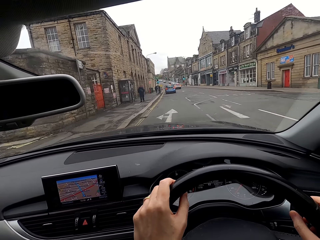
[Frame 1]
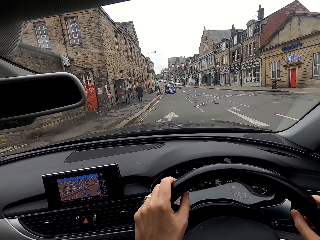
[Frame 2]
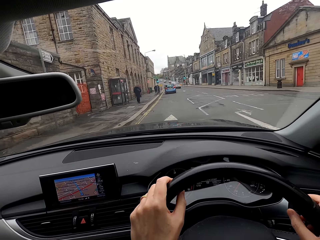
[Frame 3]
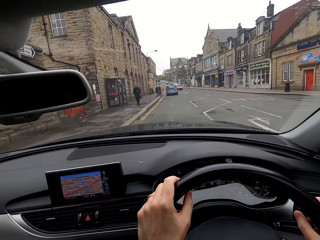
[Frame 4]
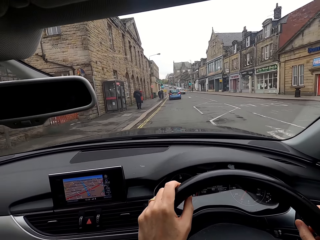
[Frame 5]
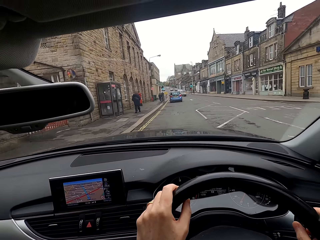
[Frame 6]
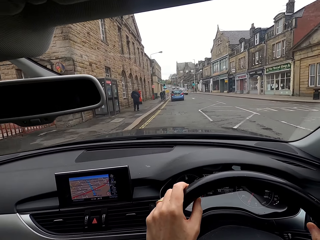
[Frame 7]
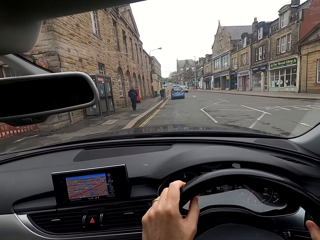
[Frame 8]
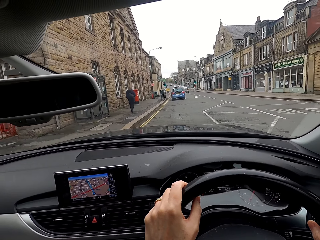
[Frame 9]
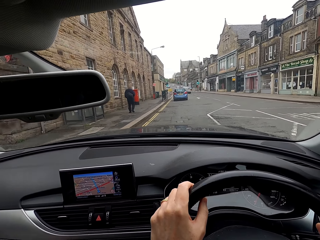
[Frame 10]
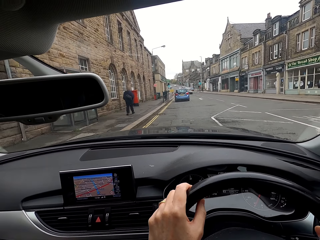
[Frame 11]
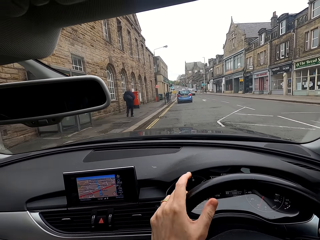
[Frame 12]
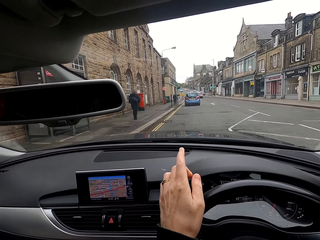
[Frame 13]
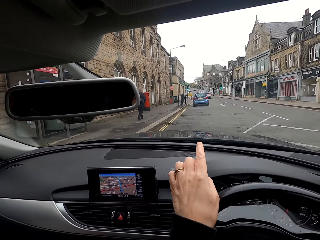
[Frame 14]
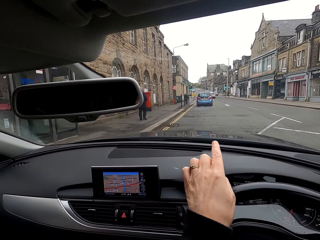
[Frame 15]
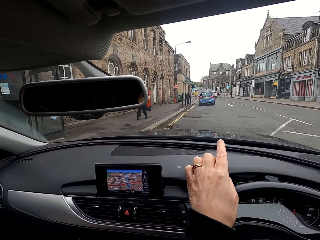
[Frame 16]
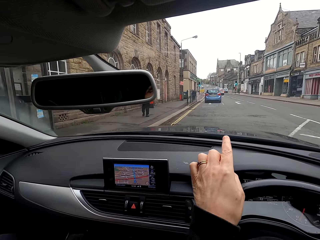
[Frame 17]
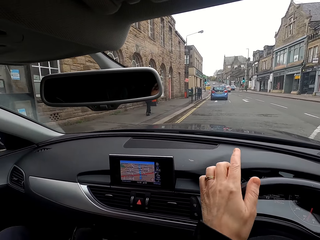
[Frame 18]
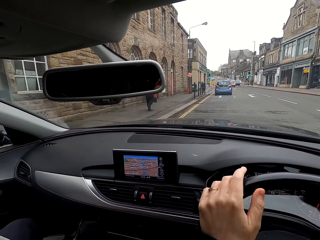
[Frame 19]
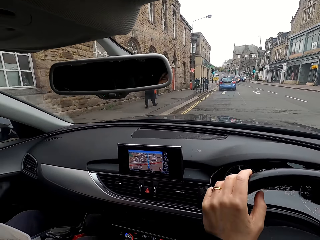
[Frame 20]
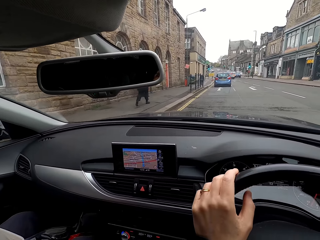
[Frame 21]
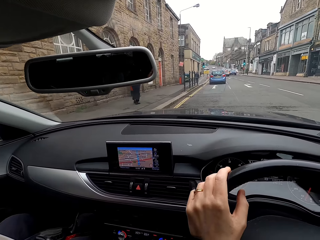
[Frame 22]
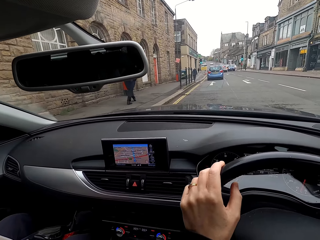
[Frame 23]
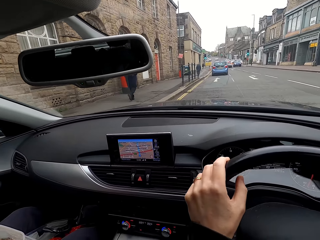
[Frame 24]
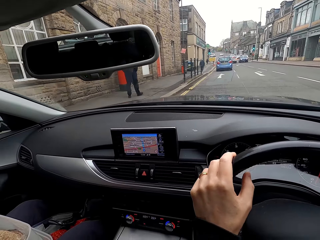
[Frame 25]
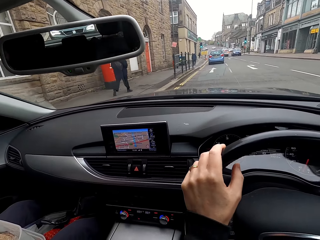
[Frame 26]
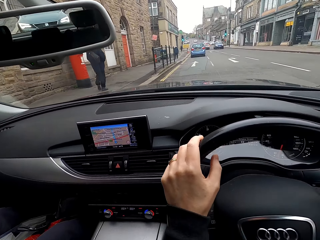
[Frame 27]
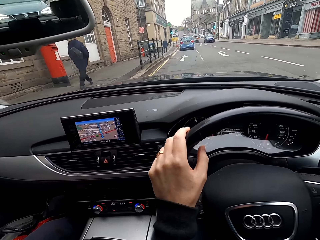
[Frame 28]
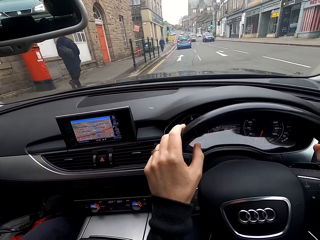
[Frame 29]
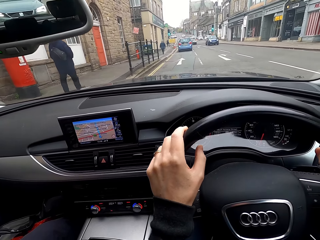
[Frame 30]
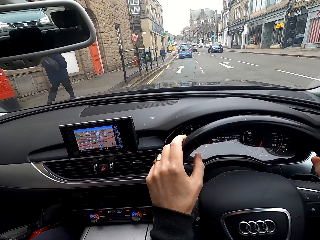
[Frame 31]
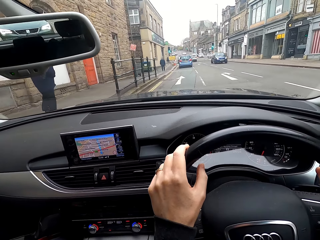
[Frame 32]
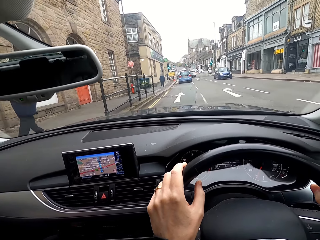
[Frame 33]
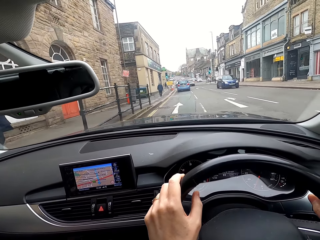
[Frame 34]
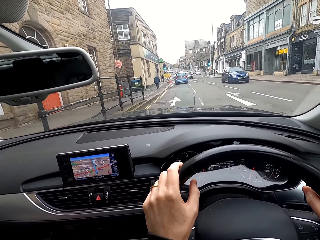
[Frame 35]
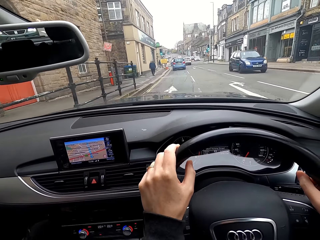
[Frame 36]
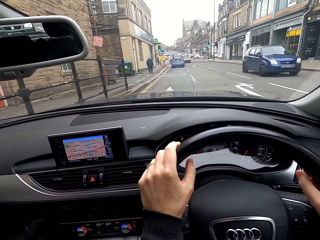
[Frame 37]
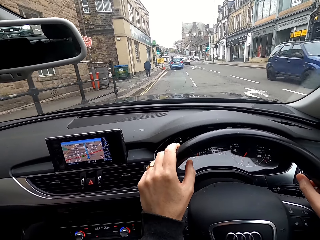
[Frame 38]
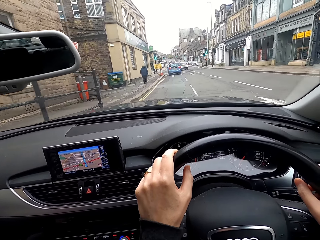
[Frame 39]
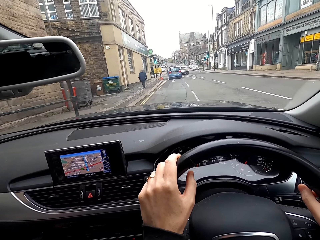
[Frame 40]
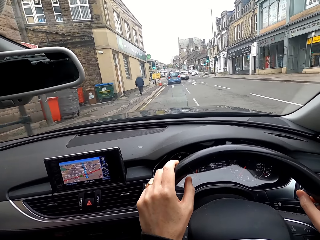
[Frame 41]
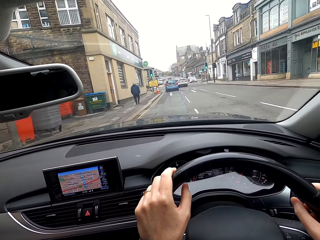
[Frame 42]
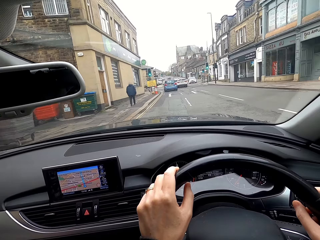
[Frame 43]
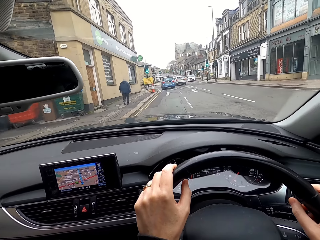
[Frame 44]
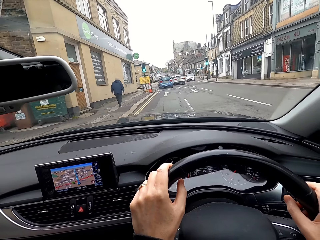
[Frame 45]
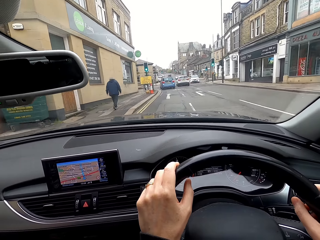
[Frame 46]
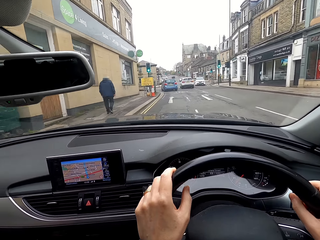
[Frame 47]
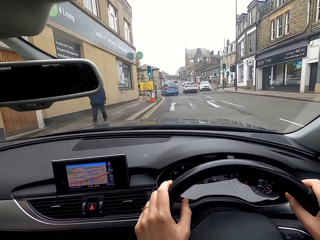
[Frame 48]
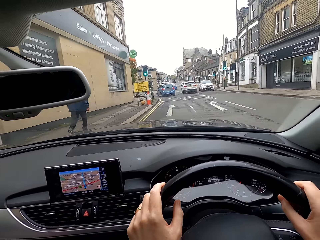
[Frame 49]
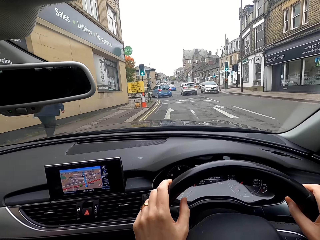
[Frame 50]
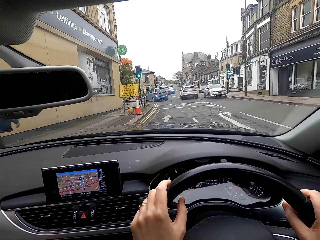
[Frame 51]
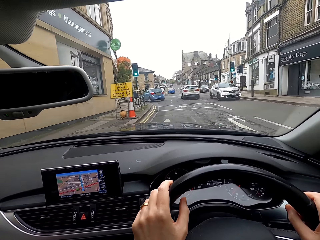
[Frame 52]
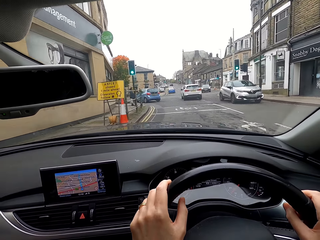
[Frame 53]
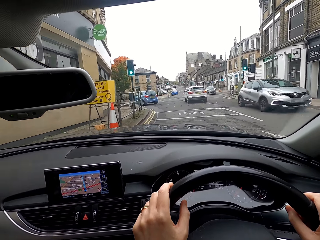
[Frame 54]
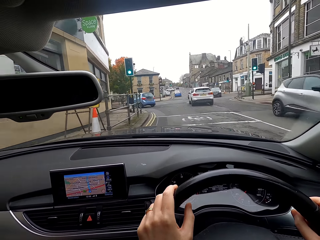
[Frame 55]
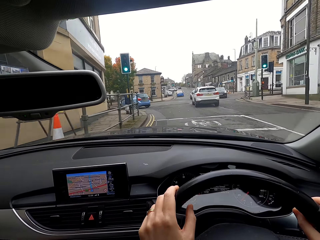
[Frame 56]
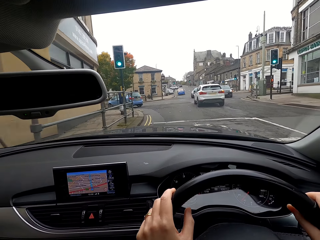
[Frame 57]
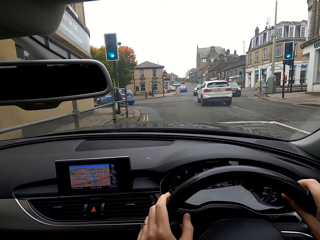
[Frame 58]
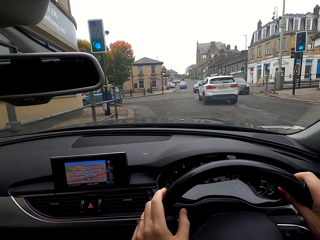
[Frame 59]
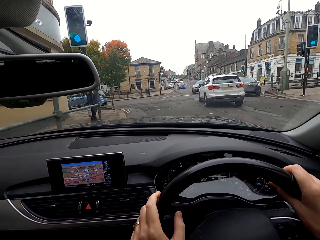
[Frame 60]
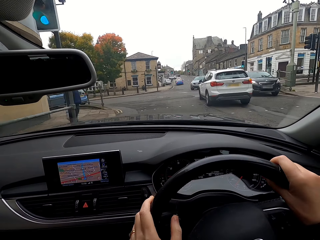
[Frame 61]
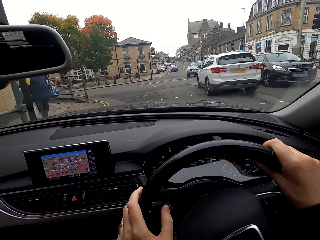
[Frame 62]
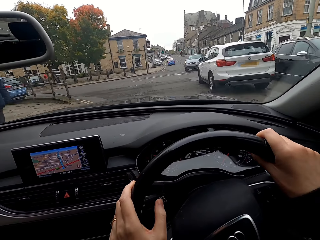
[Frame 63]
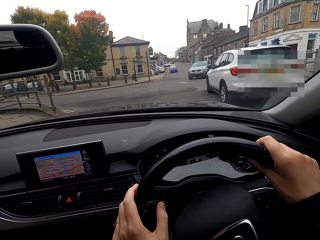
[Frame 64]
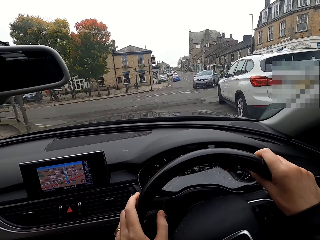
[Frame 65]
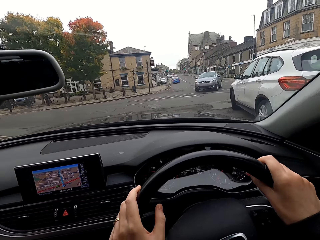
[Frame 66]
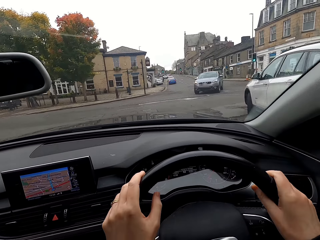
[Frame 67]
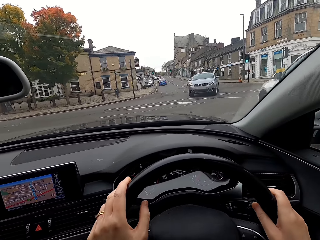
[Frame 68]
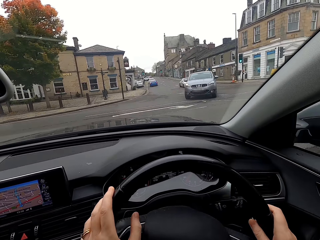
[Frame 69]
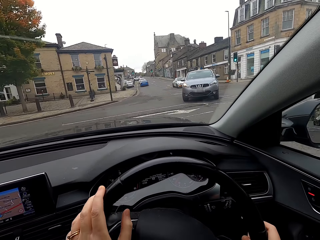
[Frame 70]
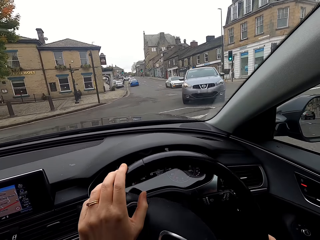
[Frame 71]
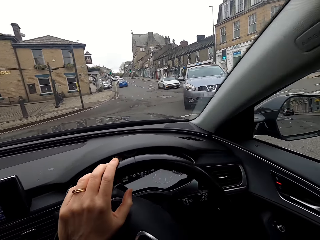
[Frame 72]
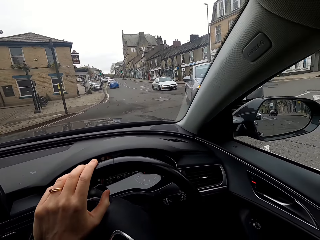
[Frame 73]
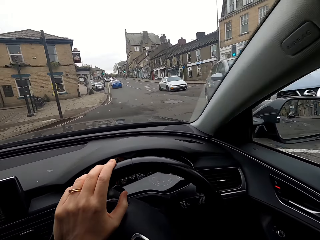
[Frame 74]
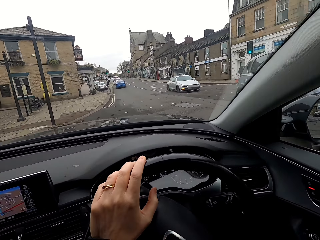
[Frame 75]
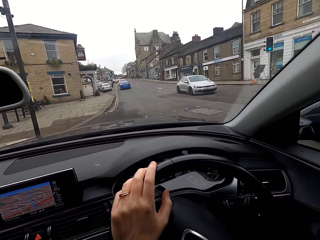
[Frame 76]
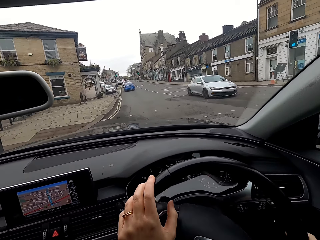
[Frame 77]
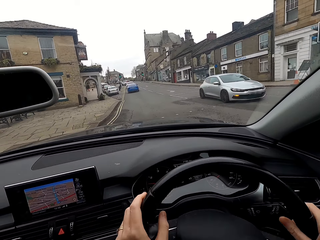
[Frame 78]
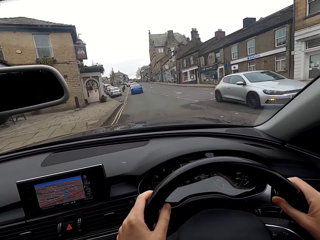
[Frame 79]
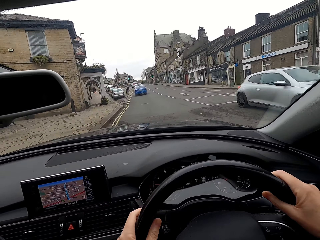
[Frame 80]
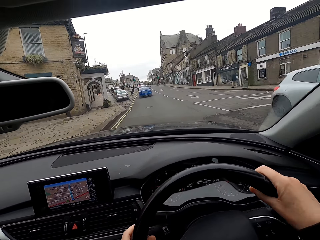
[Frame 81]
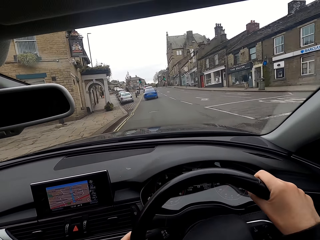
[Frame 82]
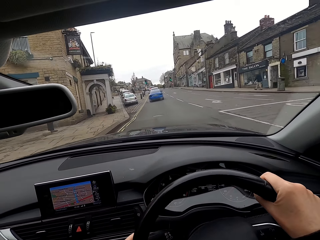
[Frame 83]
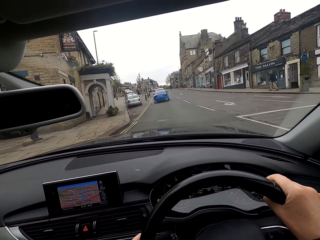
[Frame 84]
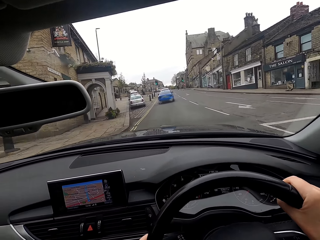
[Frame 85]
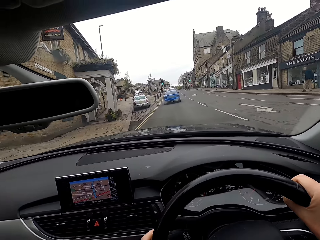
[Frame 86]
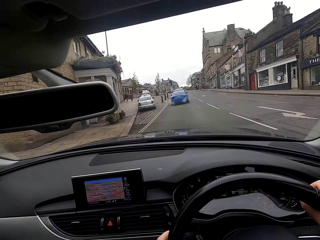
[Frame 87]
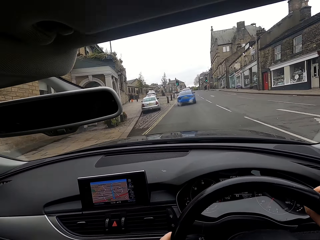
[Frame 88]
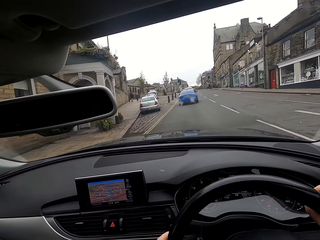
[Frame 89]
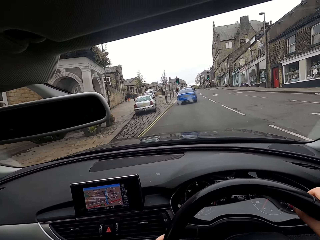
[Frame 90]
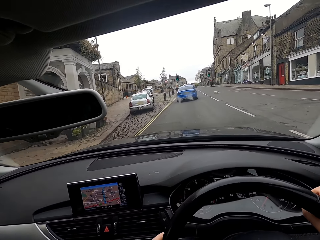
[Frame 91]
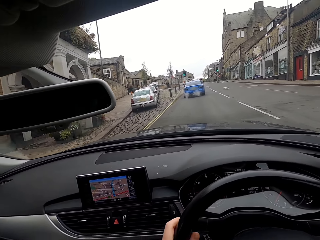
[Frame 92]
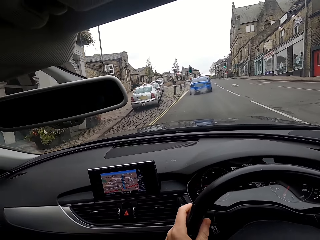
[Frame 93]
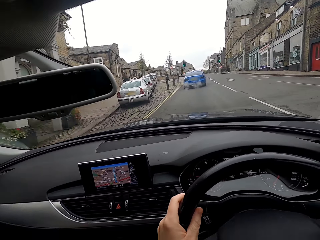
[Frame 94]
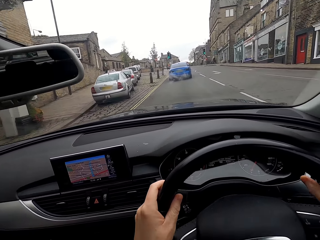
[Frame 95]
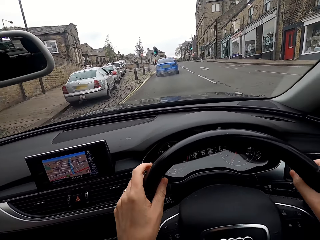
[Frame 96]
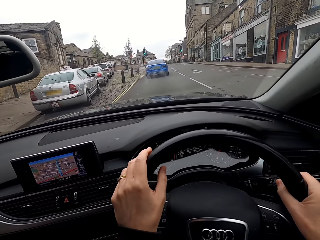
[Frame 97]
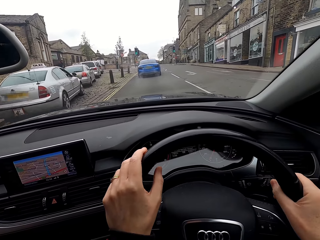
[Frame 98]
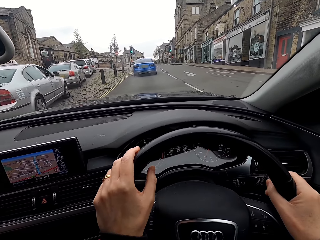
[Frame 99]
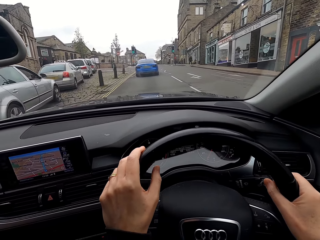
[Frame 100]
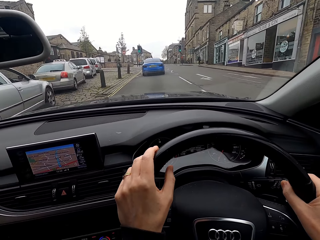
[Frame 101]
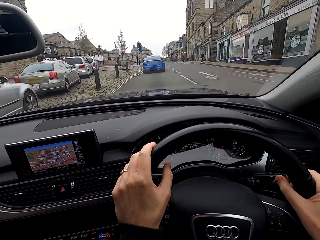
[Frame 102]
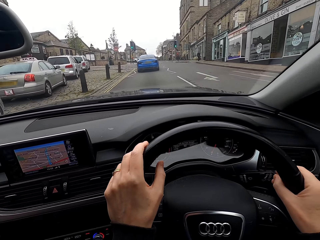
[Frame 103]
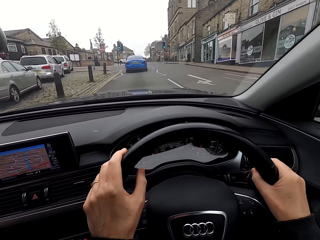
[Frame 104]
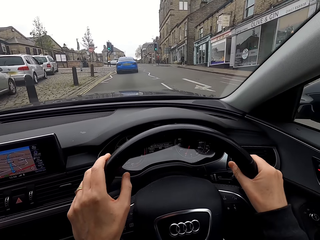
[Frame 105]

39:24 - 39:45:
A woman talks to the camera wearer. A blue car drives past the camera wearer. A silver car drives past them. A black car drives past them. A white car drives past them.
